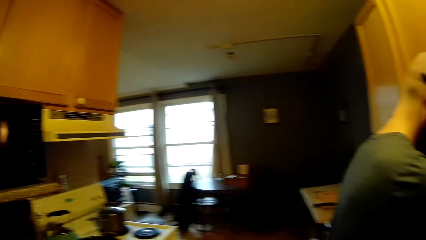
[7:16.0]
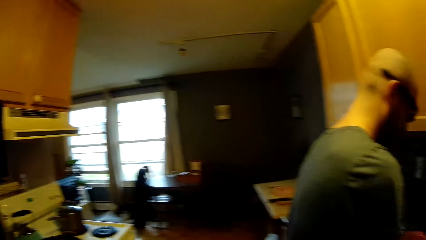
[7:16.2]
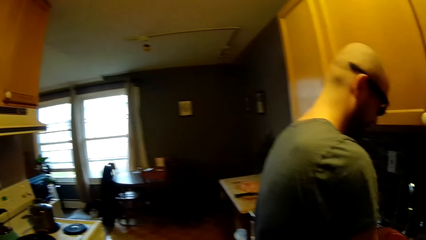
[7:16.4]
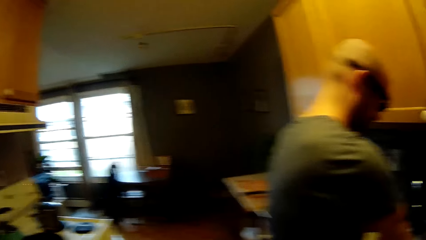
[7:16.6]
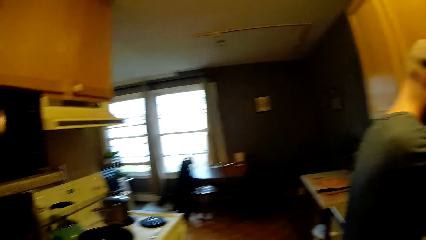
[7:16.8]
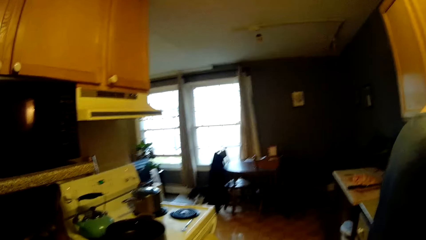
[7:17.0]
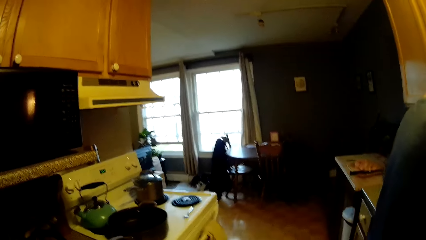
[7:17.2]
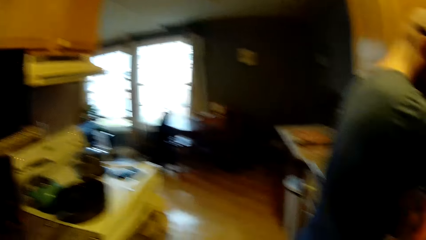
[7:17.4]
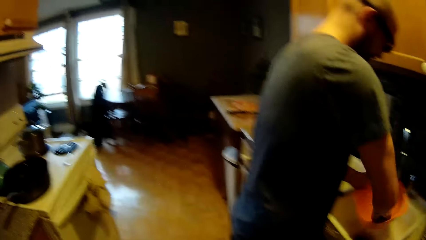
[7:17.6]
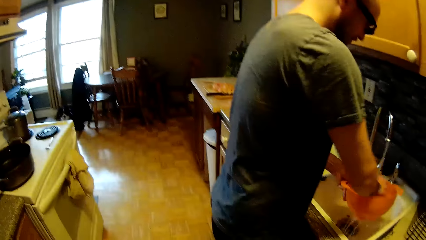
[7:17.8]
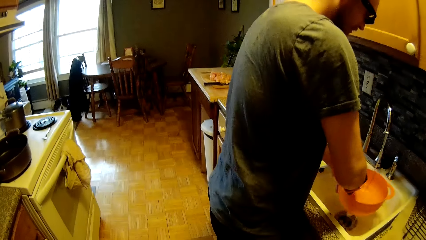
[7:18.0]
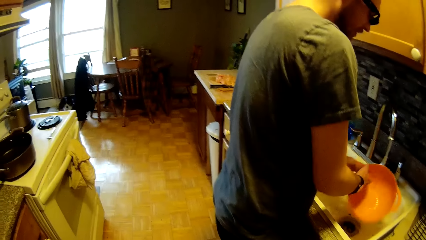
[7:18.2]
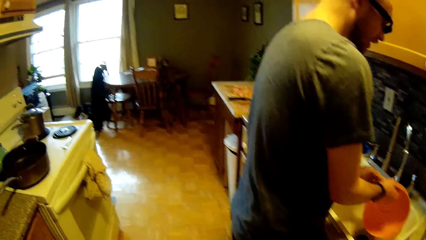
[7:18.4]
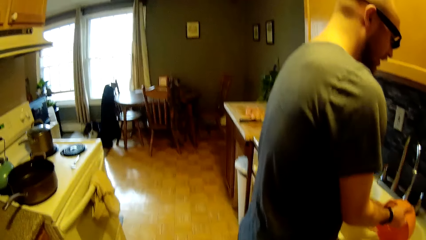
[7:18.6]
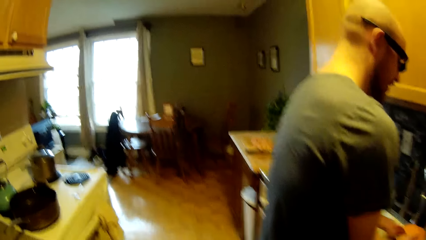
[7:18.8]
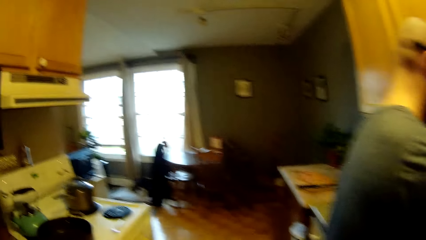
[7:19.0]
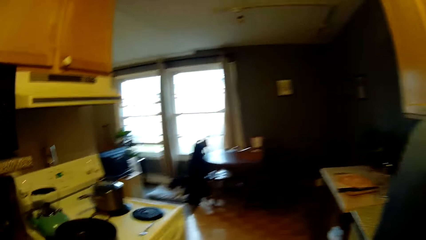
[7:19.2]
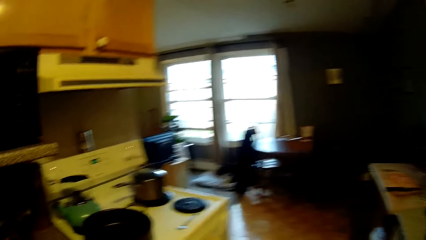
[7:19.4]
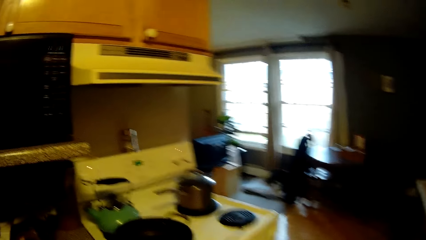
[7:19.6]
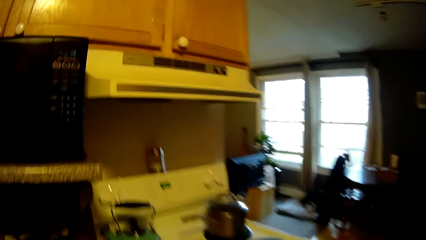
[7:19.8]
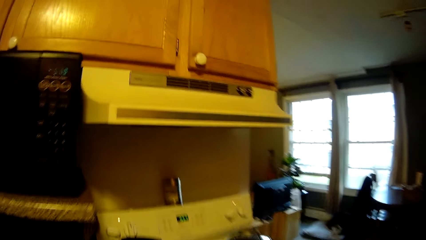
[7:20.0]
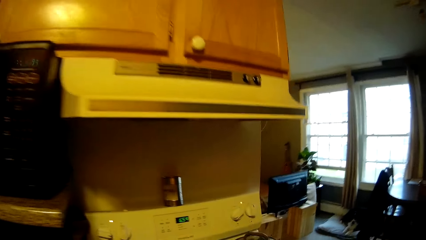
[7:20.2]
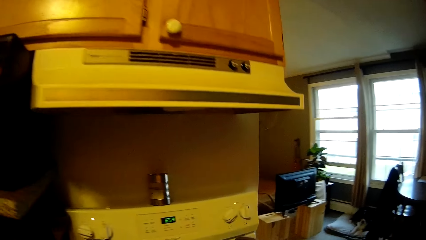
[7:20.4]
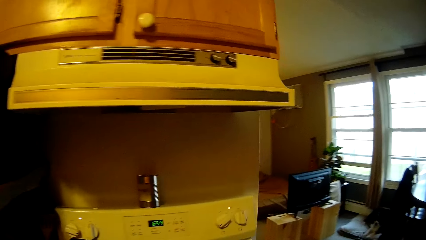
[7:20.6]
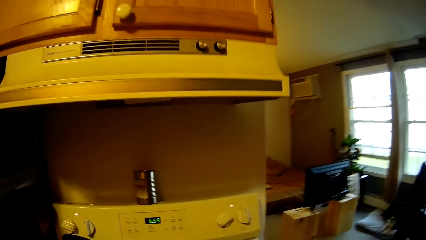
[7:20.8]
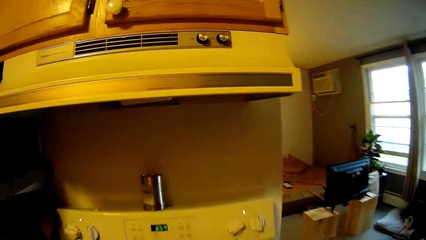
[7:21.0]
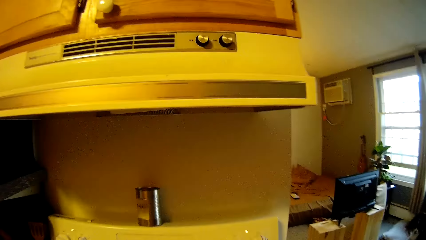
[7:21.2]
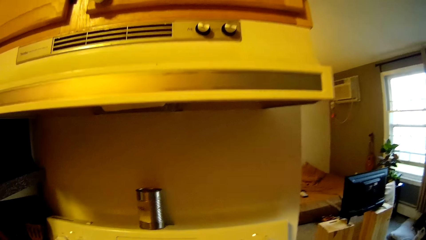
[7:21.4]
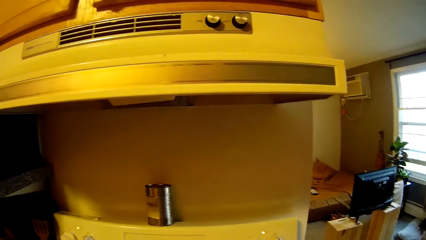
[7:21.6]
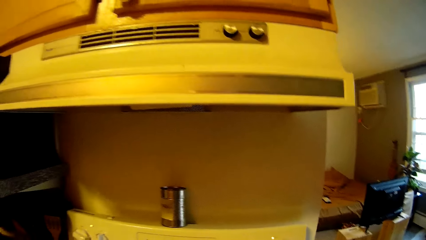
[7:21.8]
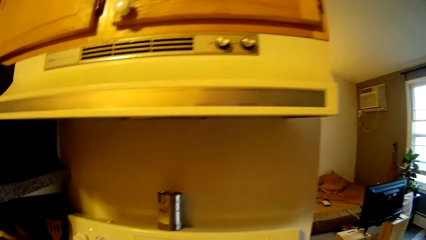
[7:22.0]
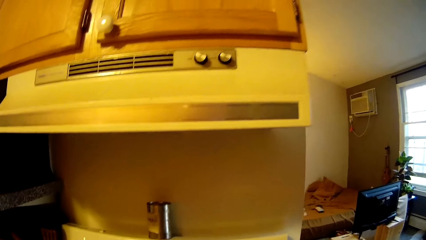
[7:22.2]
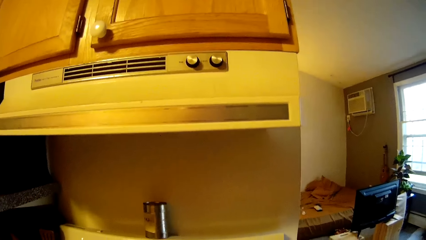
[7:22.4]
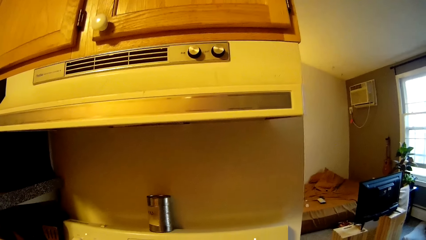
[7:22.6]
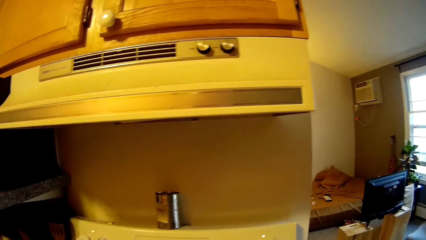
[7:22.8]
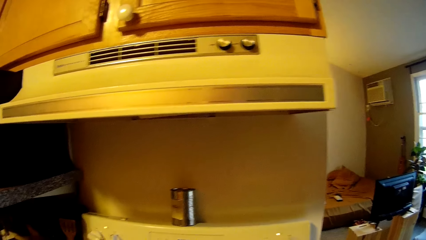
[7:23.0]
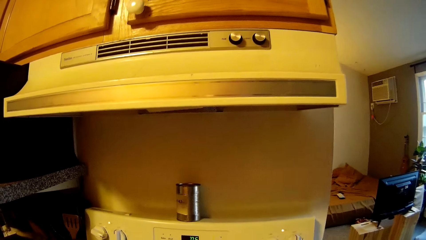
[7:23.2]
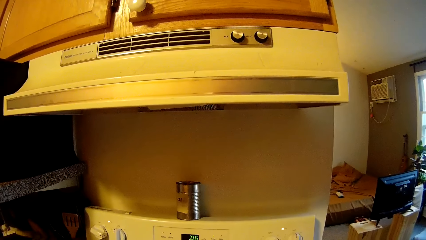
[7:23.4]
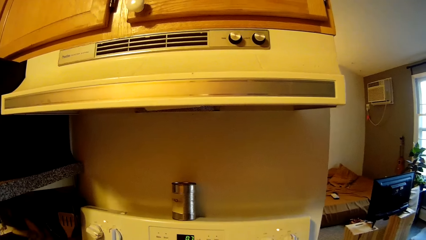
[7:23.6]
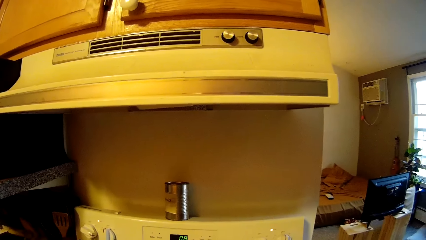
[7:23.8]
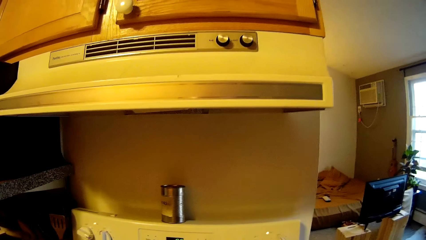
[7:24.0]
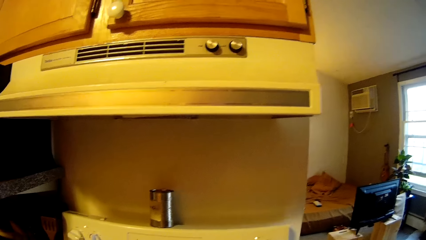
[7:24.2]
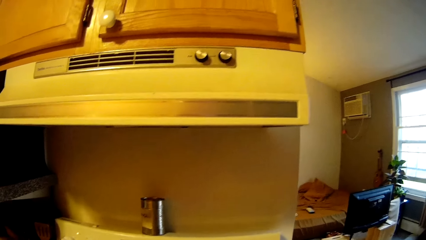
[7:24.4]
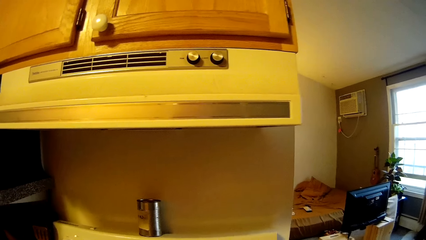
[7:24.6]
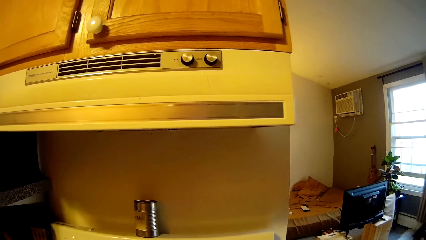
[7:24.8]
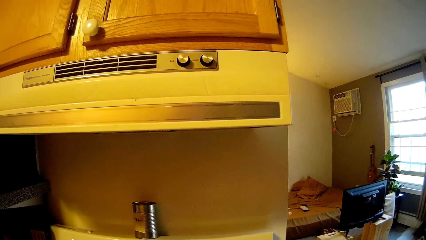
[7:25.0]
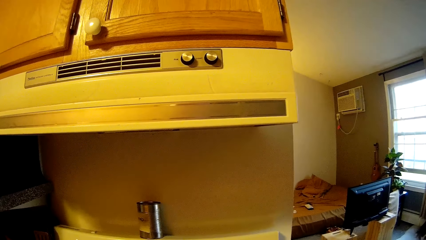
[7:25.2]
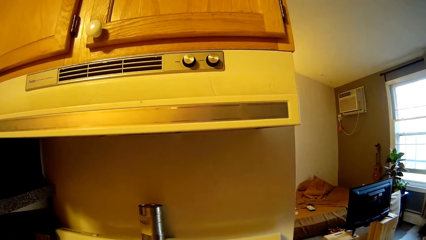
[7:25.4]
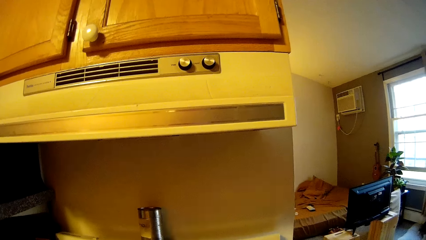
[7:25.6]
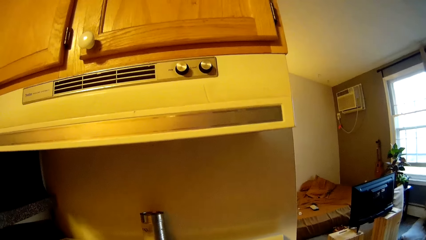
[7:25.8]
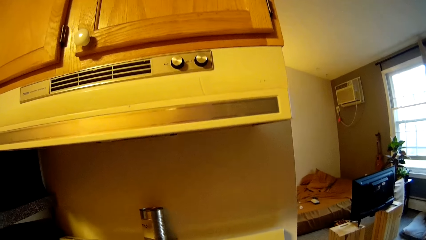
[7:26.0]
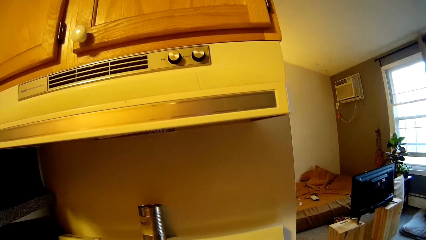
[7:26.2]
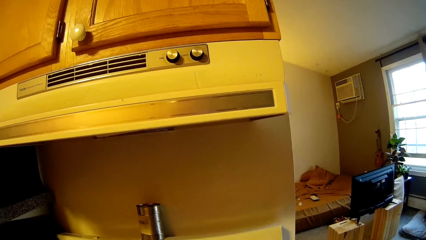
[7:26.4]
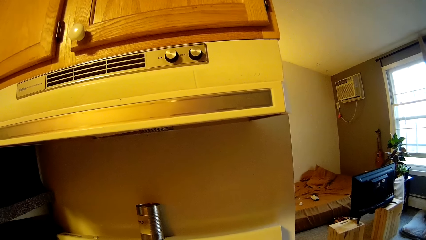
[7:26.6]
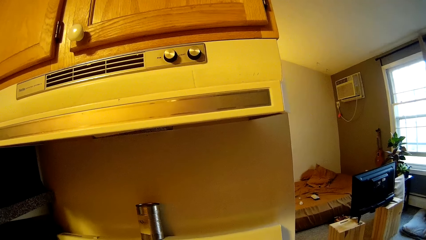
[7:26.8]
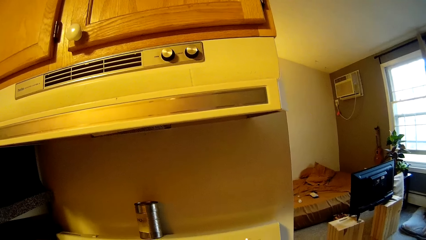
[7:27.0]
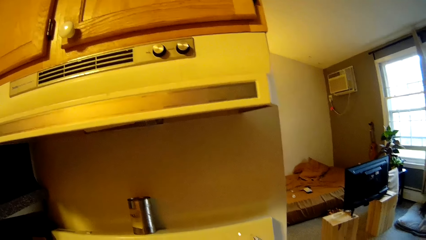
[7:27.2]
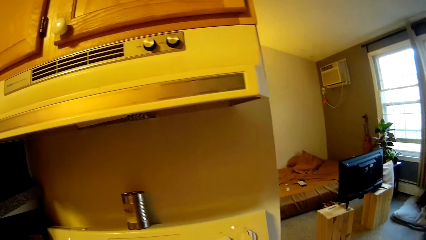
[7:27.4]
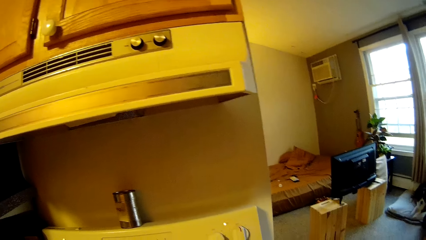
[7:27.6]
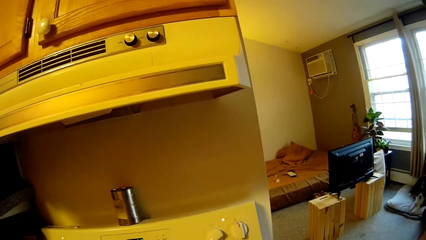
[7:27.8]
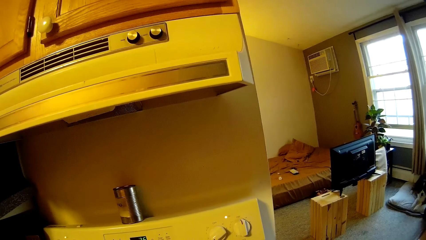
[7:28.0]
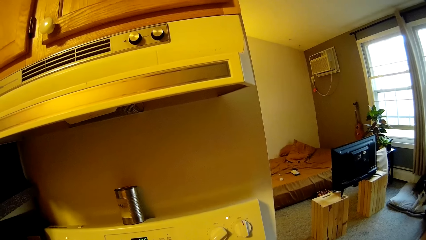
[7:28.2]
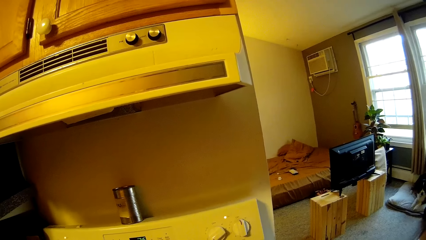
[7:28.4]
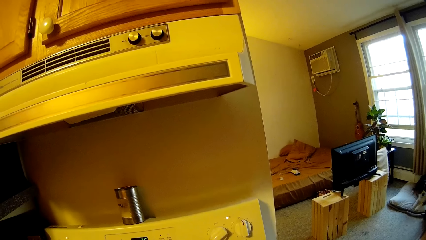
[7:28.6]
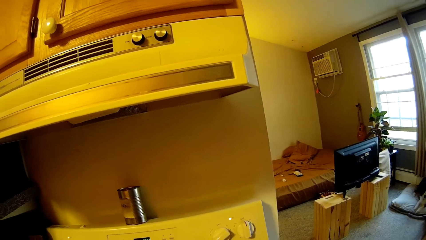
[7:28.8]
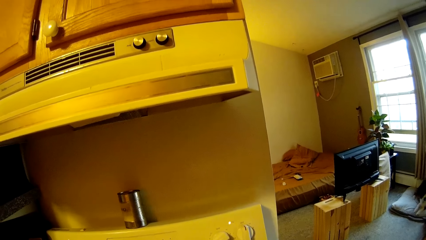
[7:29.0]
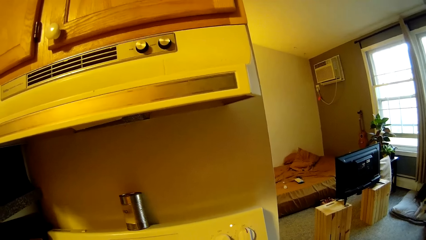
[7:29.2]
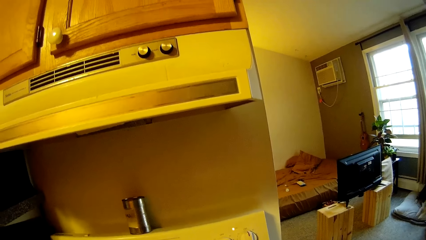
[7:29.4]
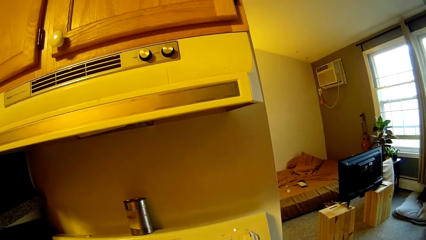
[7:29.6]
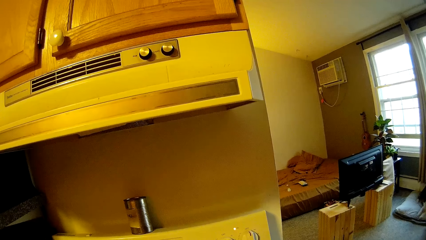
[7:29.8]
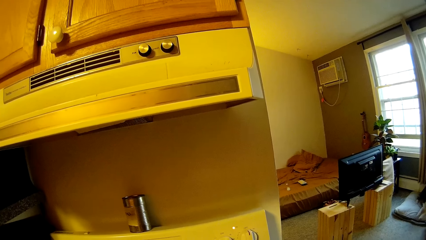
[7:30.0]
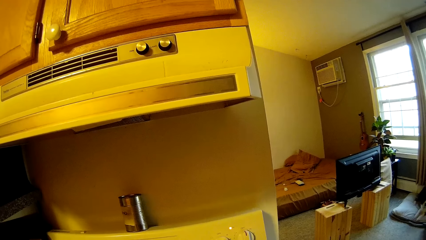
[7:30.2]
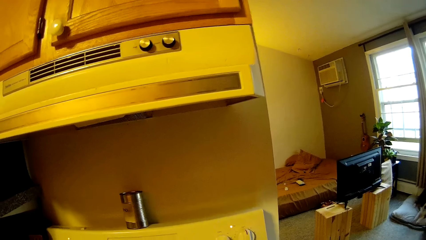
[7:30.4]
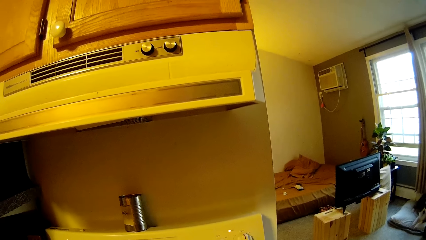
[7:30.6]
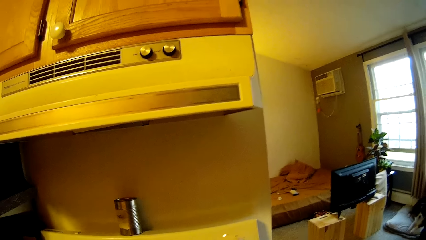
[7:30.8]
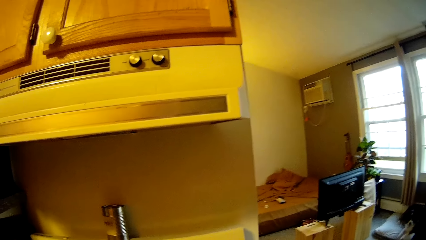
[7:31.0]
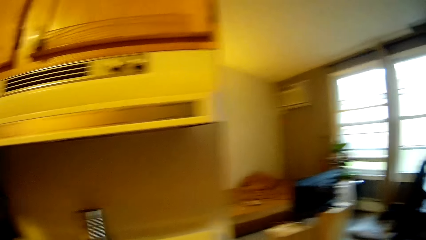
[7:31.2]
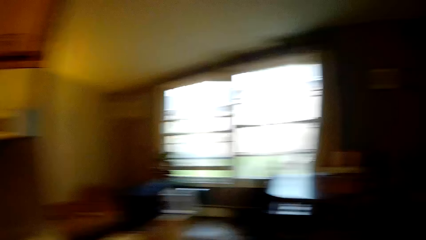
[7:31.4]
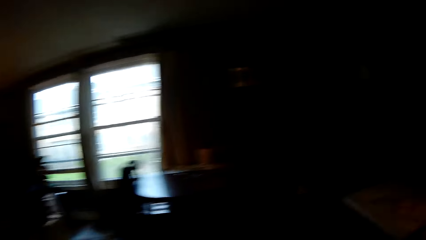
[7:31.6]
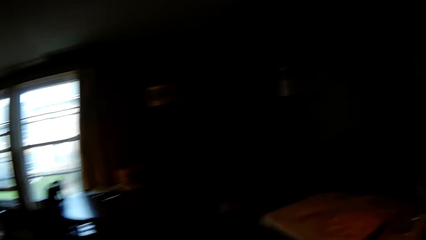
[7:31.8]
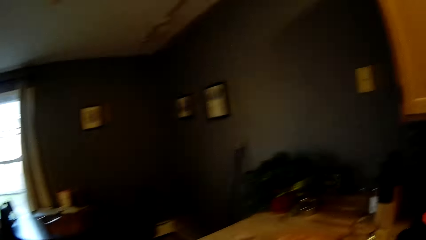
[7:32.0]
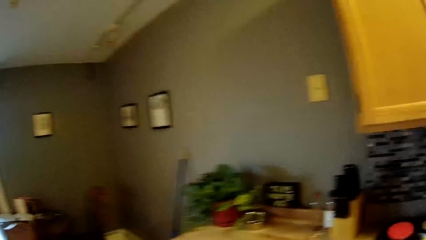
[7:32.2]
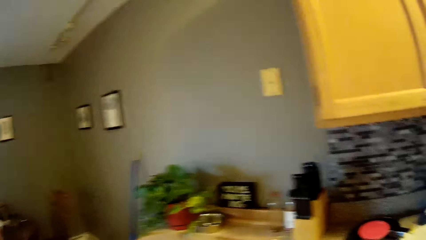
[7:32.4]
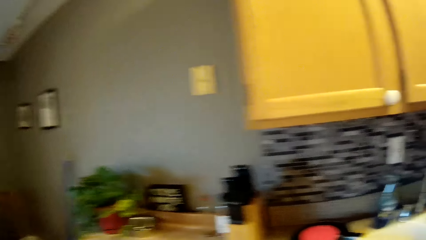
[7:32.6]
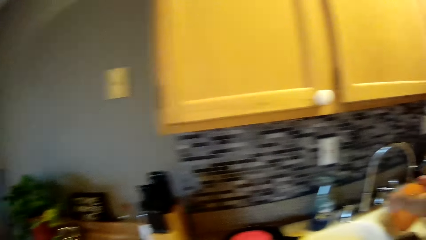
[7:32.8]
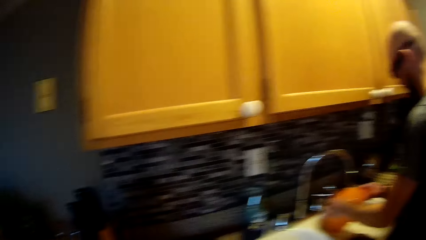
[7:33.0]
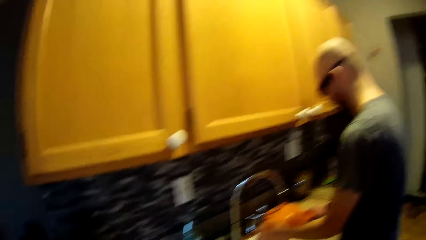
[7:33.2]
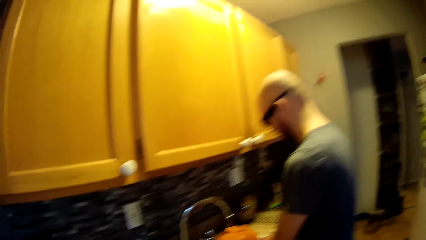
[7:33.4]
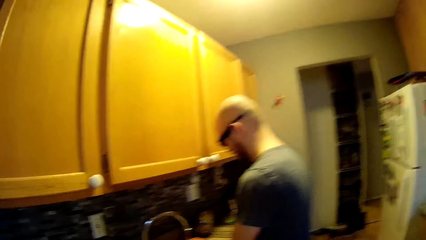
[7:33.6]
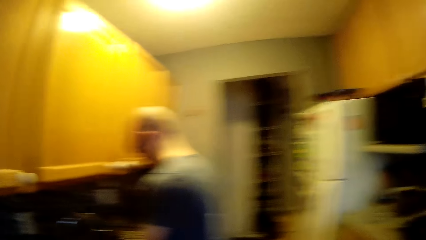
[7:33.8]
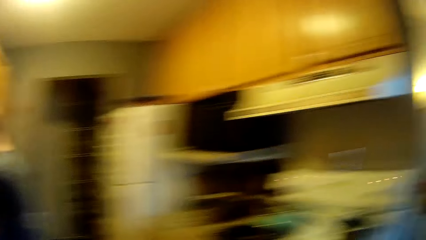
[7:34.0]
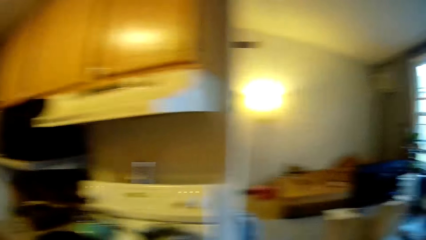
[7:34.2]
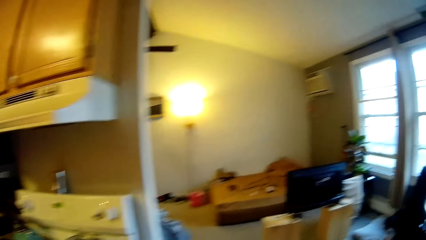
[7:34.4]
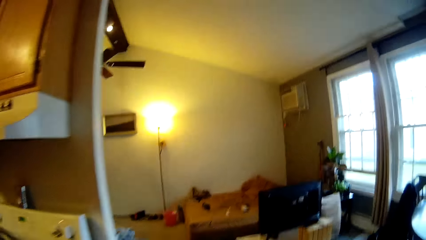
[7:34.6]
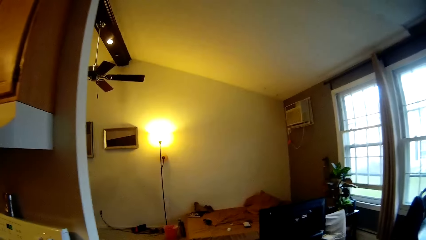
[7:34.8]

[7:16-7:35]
The man rinses the container in his hands in the sink. The camera wearer looks around. They walk around.
